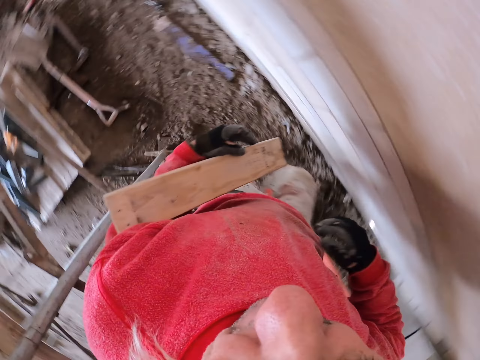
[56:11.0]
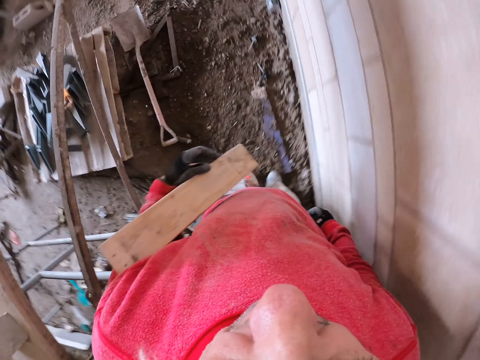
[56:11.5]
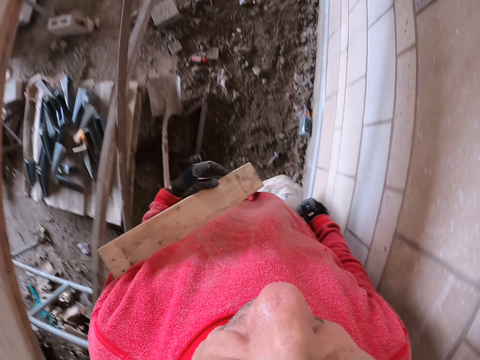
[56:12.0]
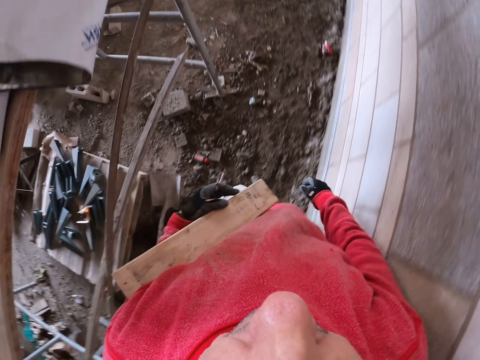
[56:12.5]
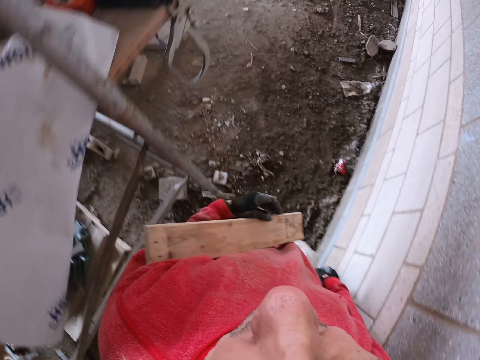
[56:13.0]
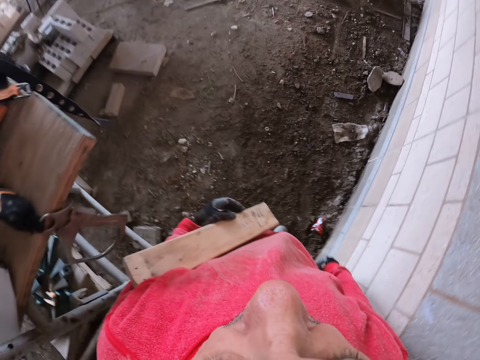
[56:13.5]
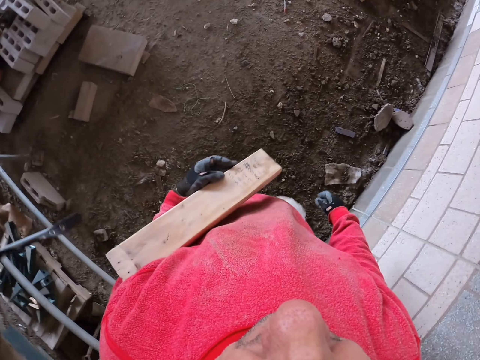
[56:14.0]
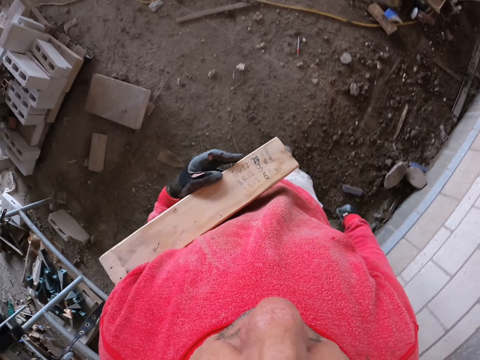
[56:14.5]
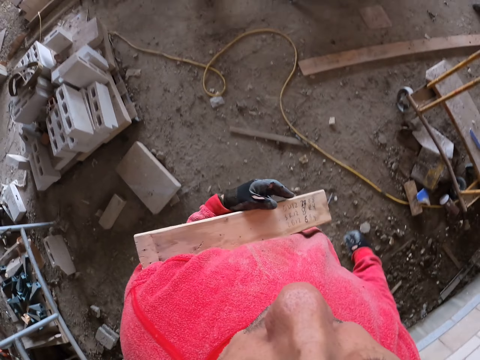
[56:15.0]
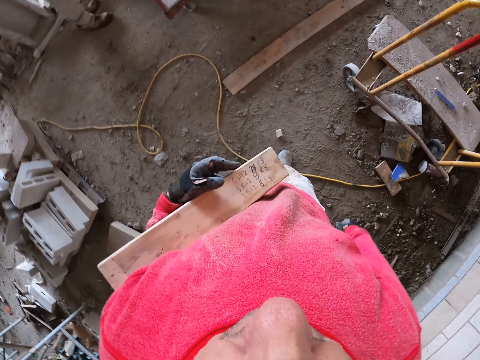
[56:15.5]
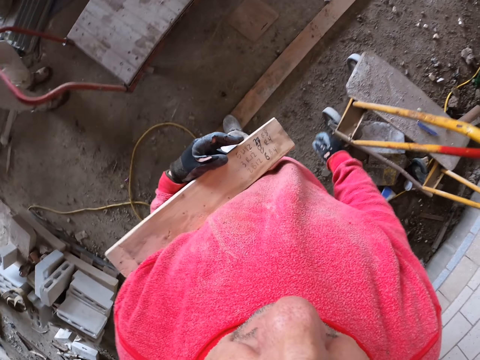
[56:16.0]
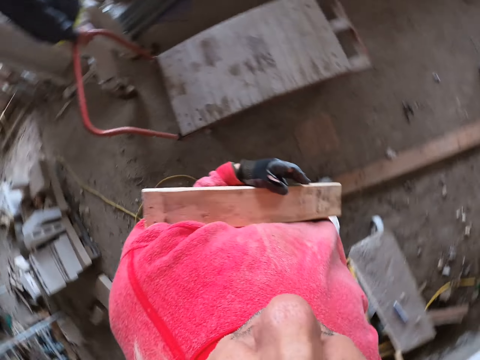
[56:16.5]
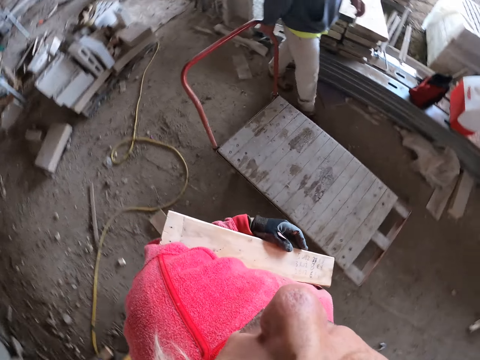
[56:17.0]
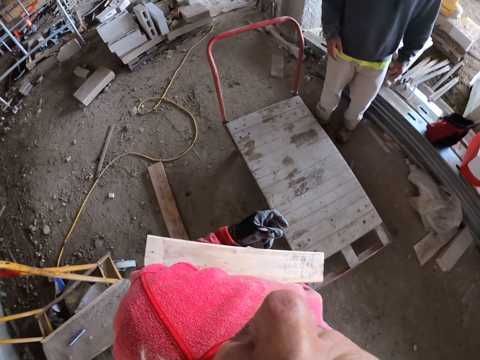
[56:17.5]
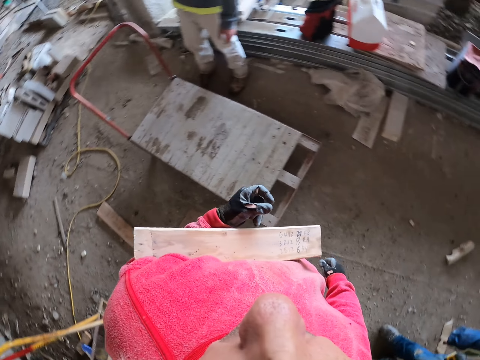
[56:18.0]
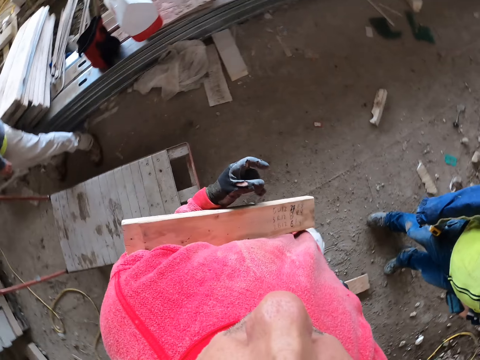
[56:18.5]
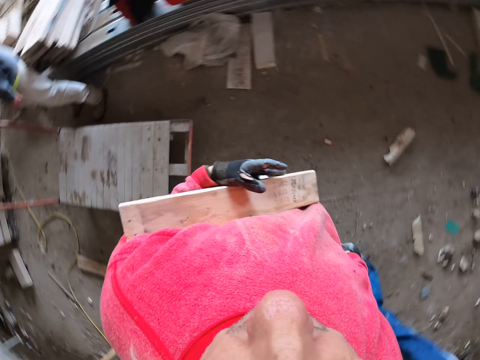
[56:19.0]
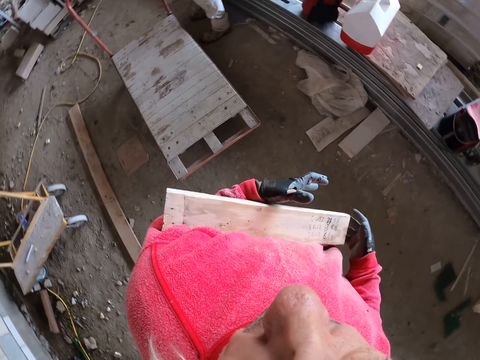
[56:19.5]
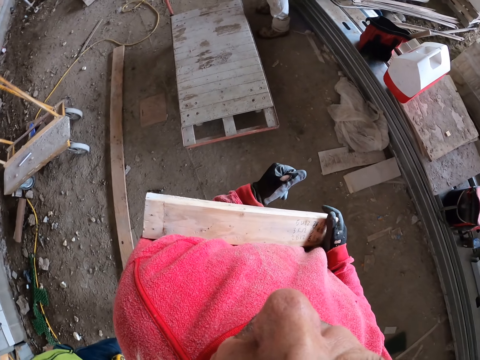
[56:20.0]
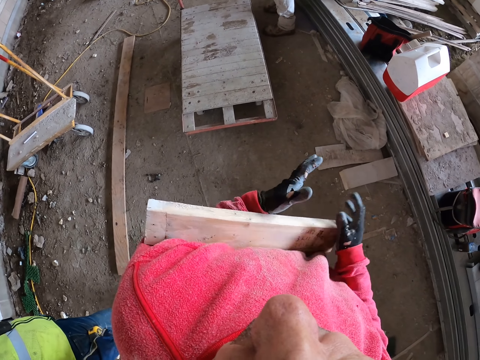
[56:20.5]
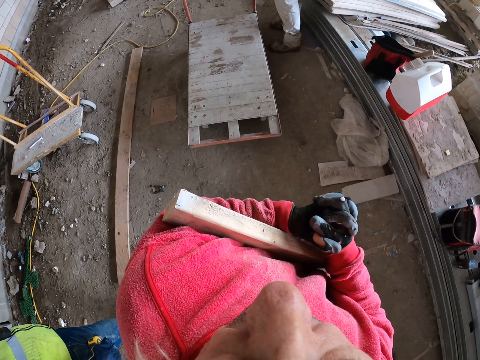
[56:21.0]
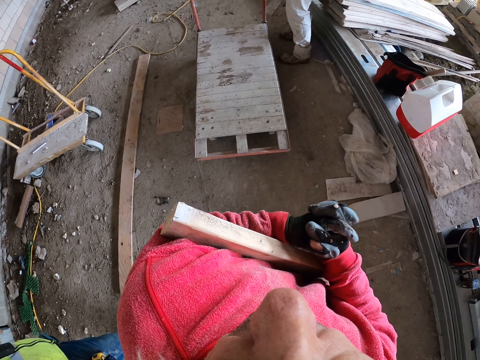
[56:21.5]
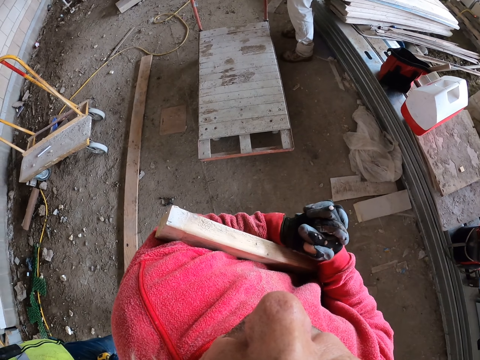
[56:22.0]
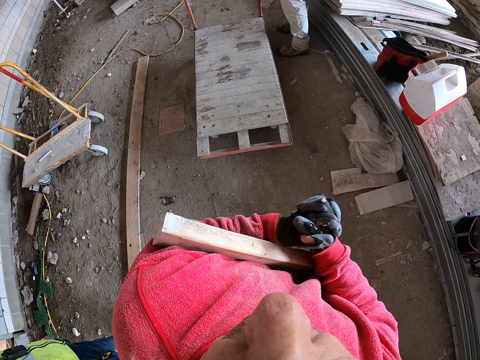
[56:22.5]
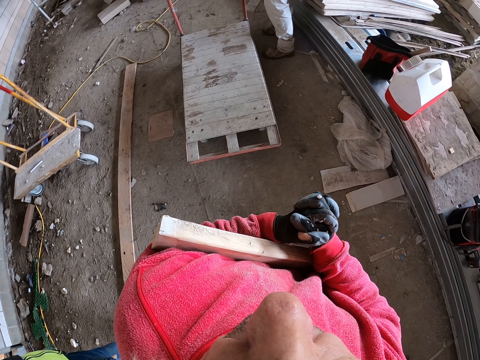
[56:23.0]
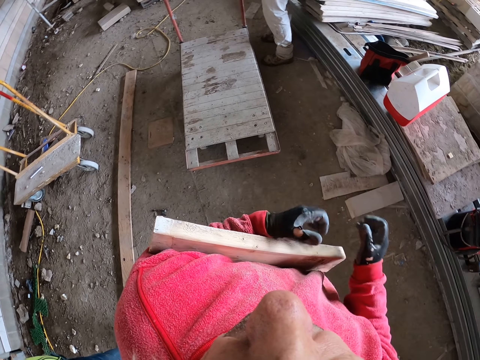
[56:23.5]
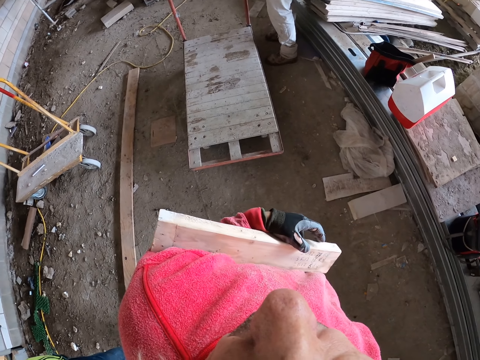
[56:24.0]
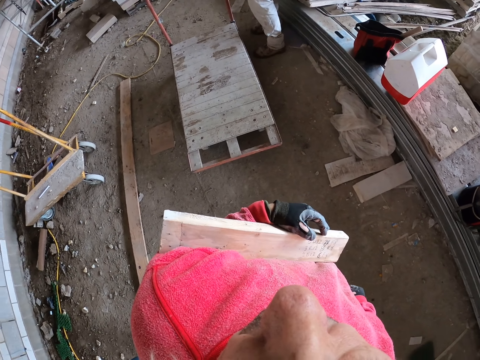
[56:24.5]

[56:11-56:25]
The camera wearer walks at the construction site. They fold the hands.

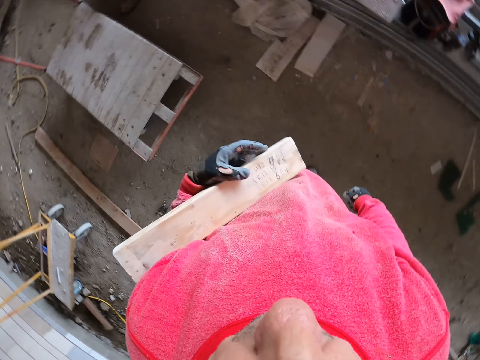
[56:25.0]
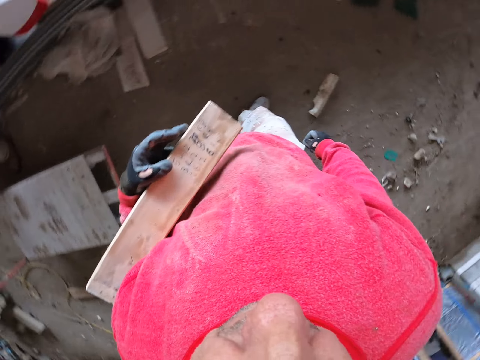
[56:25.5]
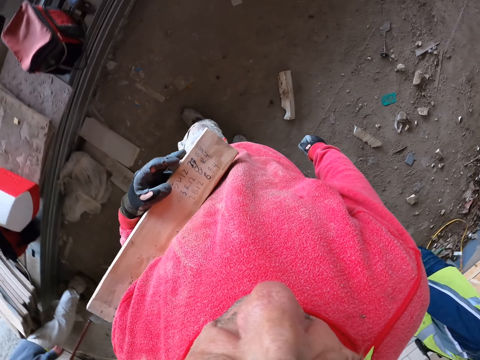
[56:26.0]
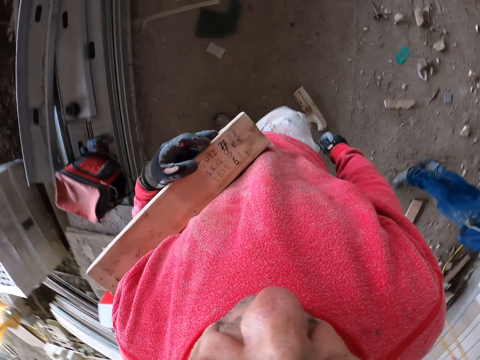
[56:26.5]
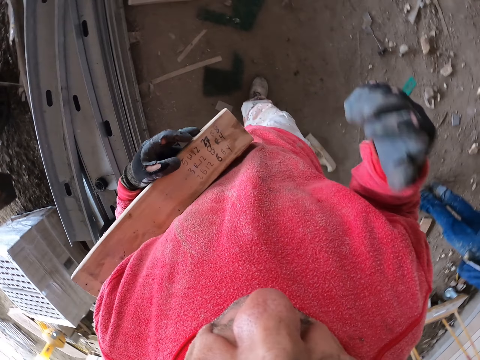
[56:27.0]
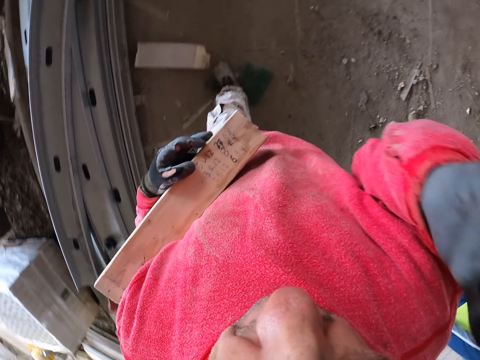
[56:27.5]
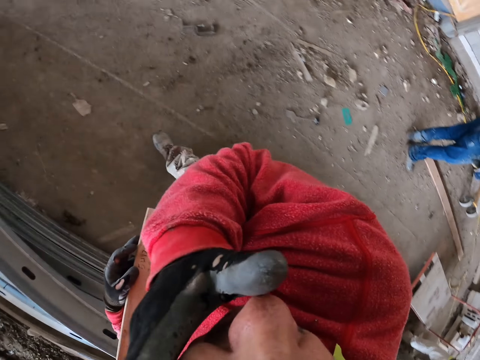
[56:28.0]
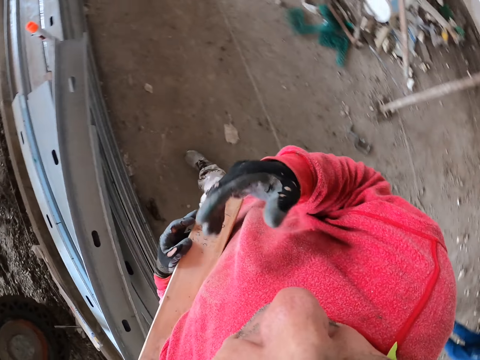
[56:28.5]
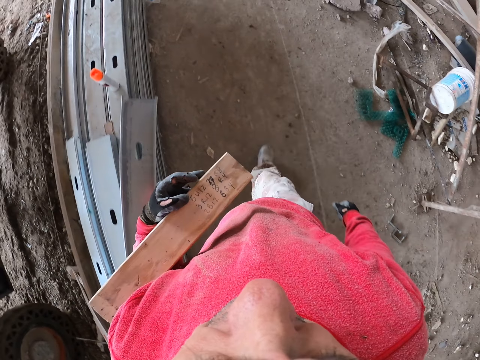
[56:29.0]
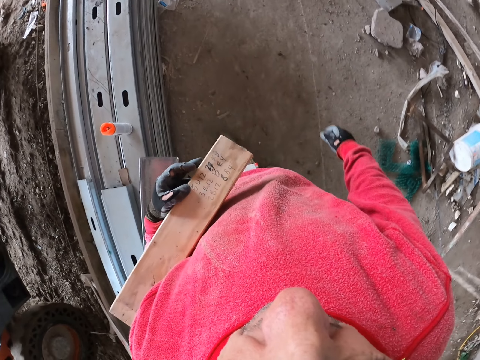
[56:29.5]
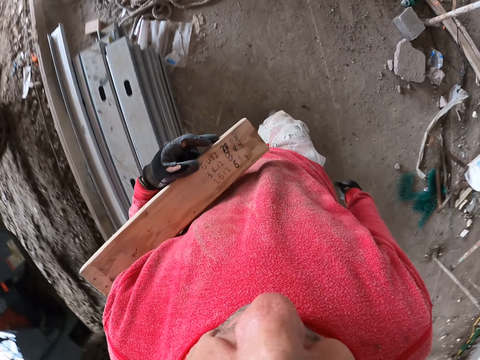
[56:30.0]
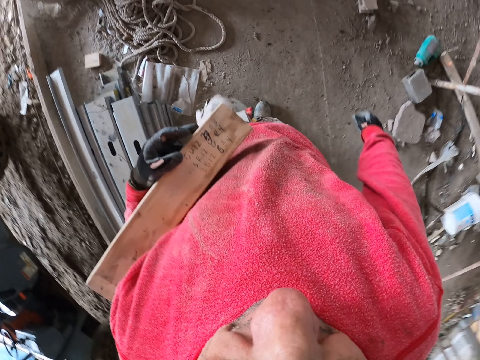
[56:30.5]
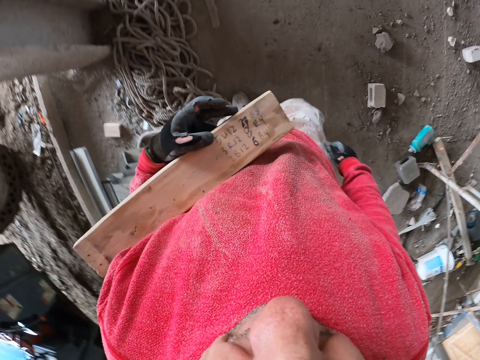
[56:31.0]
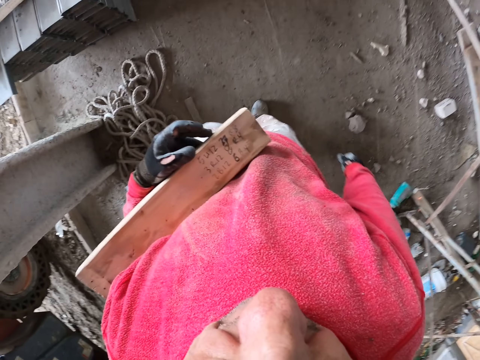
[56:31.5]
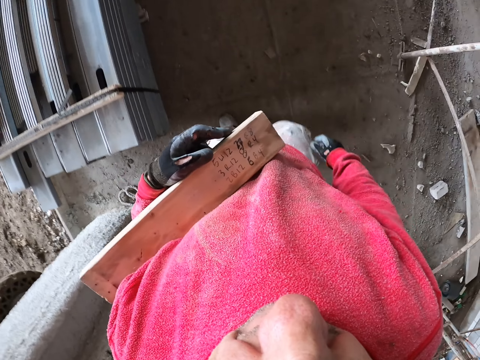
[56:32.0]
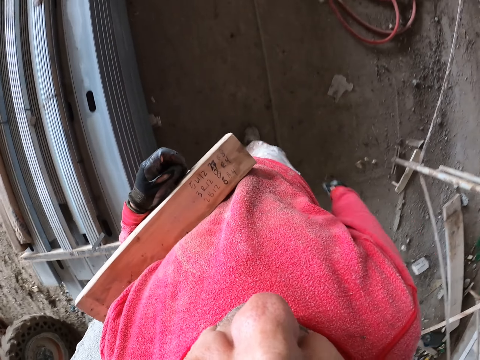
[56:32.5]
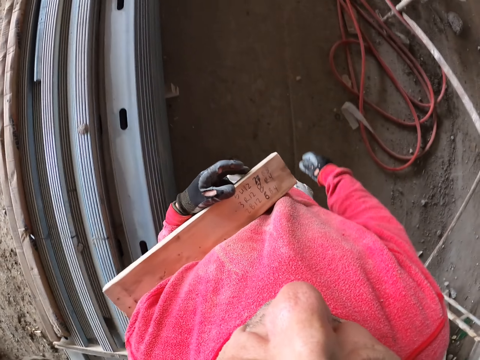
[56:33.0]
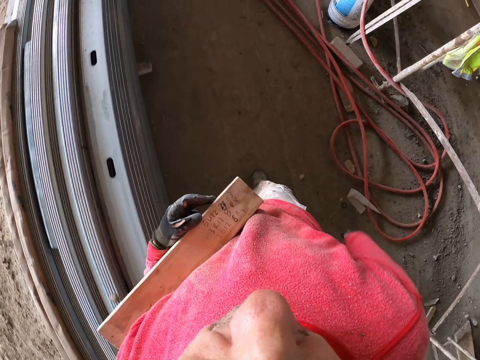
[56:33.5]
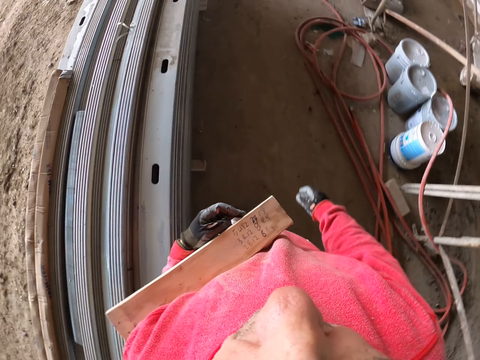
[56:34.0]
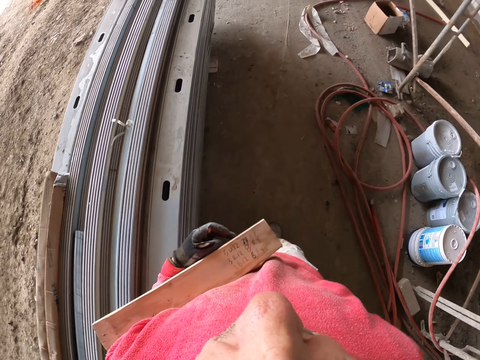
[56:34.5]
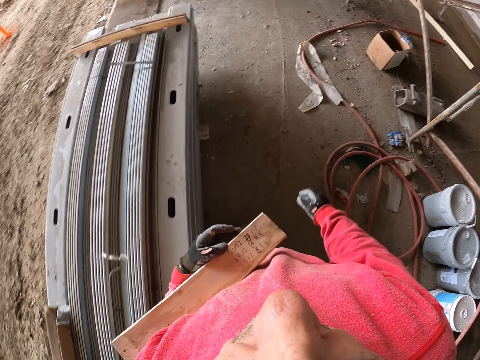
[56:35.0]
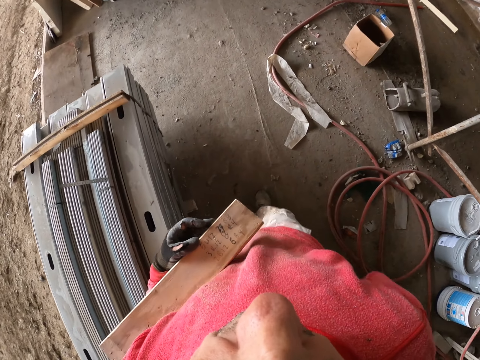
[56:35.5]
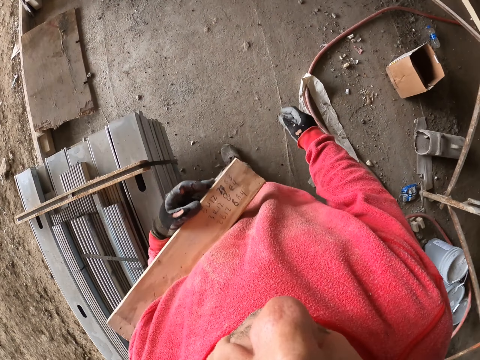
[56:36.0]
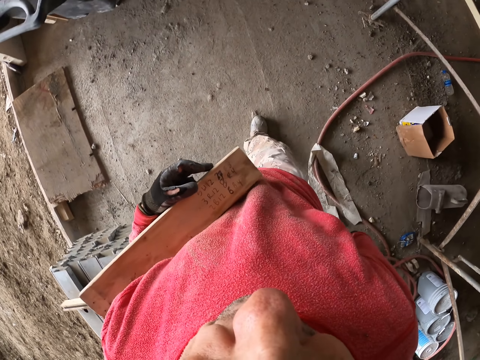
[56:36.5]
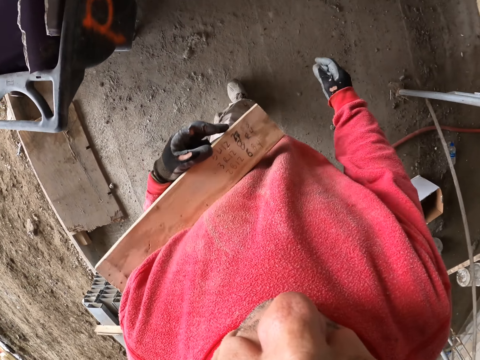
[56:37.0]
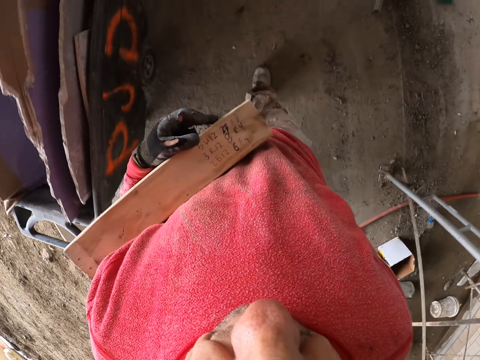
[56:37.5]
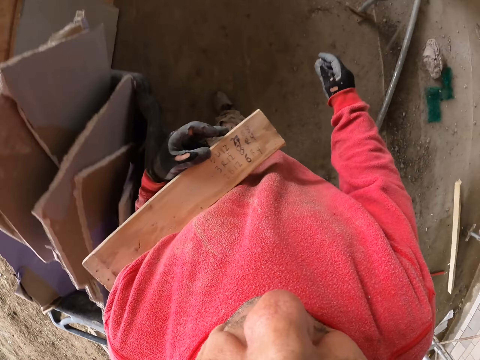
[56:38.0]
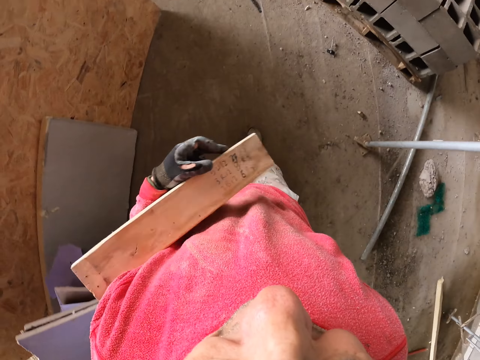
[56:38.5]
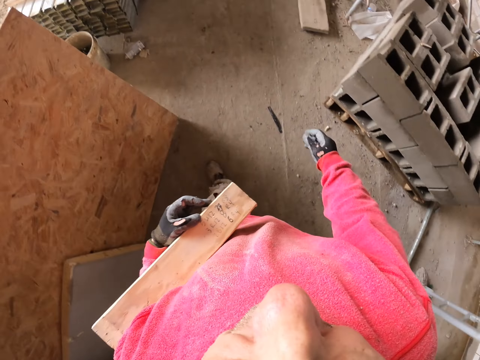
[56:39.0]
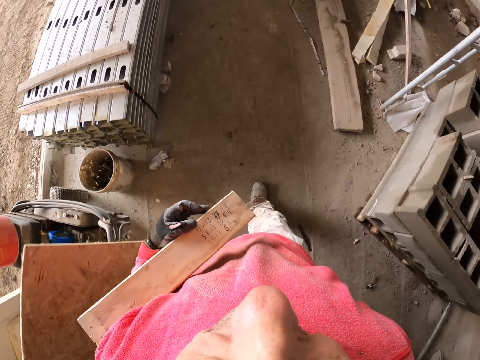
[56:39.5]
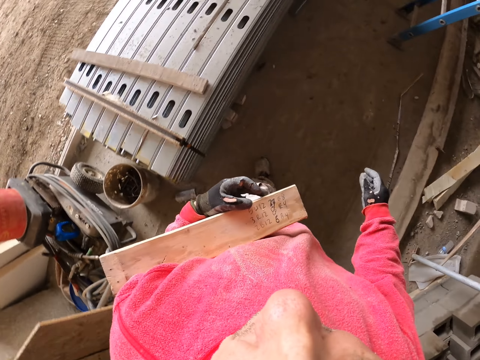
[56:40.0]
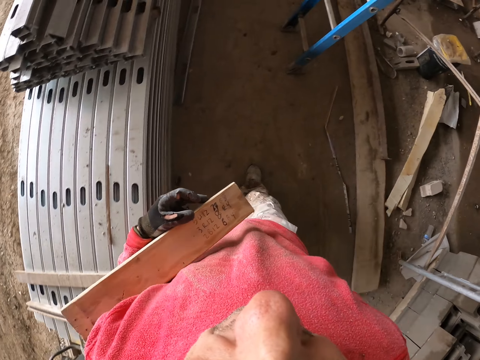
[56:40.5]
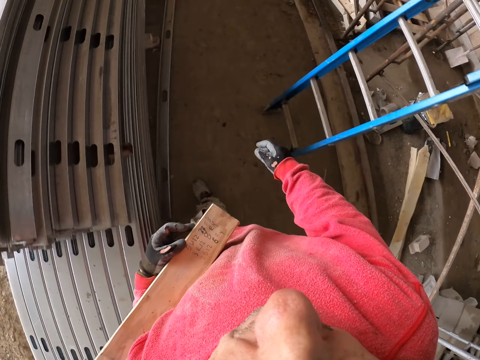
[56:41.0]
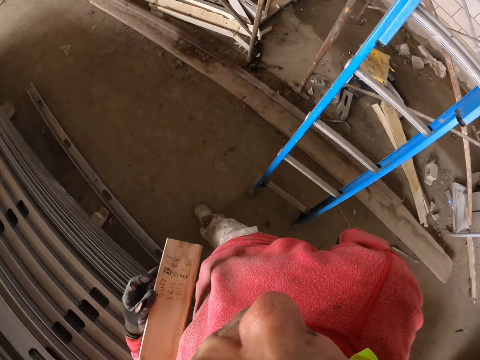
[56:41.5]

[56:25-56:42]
The camera wearer walks at the construction site. They raise a hand up. They walk.
